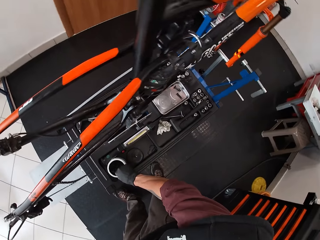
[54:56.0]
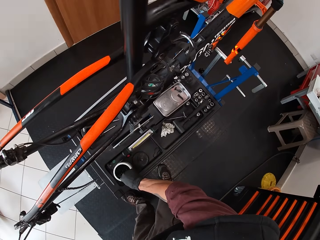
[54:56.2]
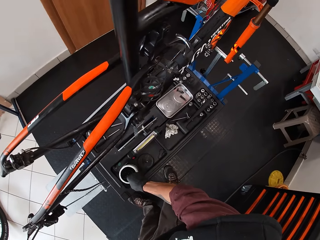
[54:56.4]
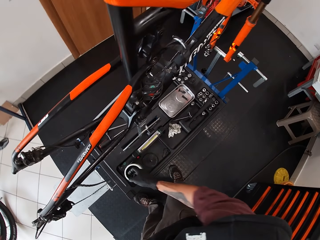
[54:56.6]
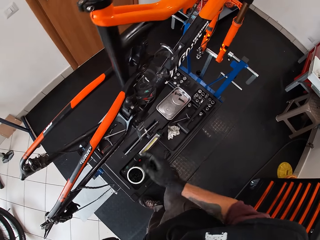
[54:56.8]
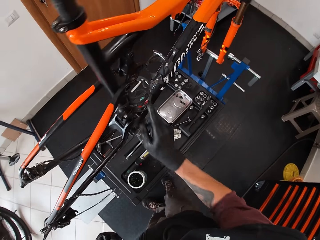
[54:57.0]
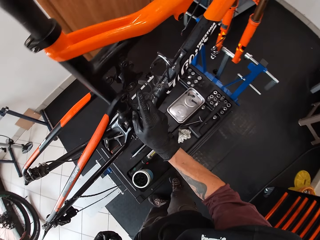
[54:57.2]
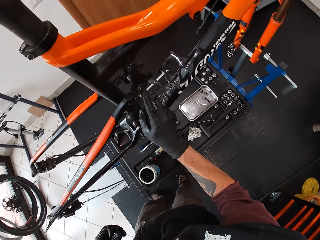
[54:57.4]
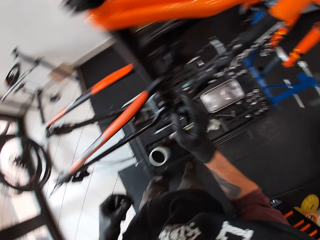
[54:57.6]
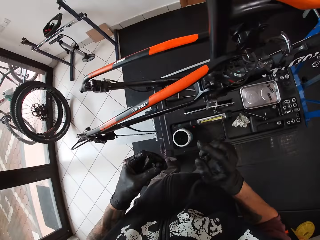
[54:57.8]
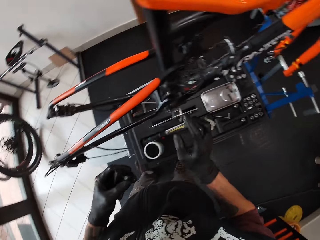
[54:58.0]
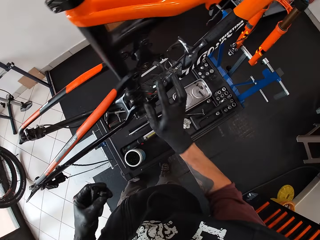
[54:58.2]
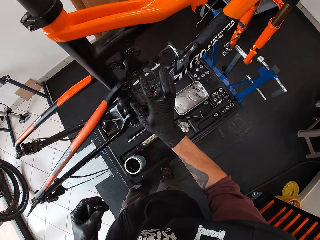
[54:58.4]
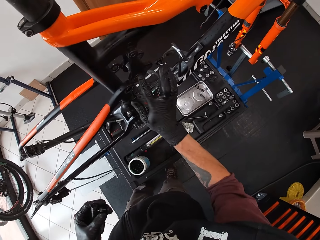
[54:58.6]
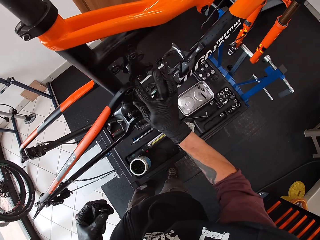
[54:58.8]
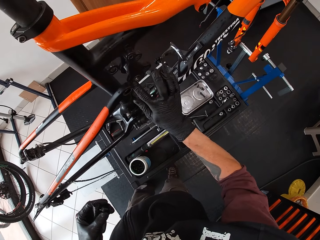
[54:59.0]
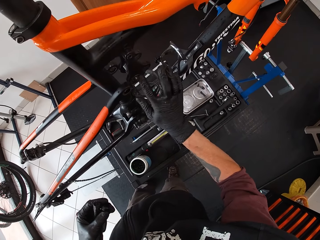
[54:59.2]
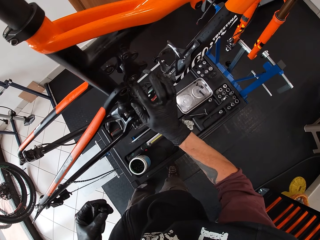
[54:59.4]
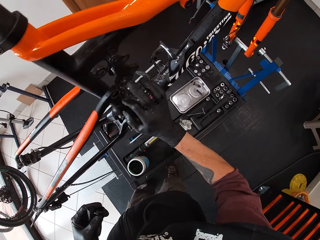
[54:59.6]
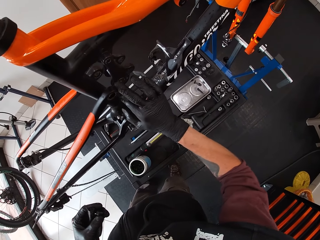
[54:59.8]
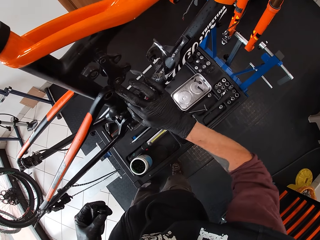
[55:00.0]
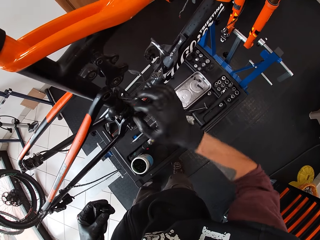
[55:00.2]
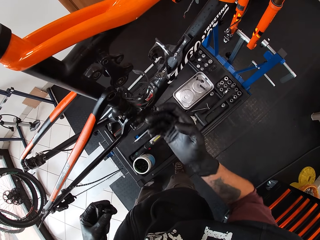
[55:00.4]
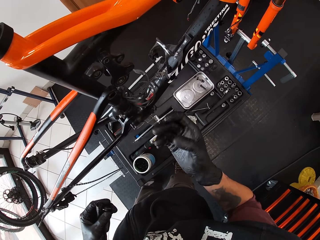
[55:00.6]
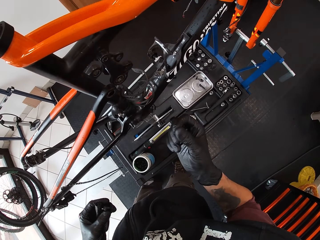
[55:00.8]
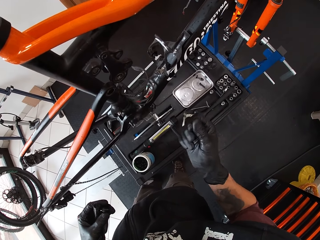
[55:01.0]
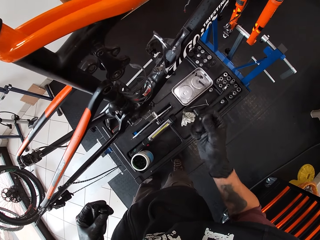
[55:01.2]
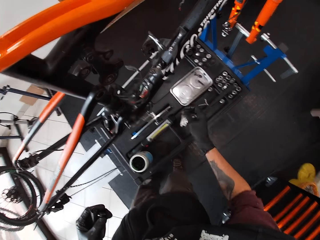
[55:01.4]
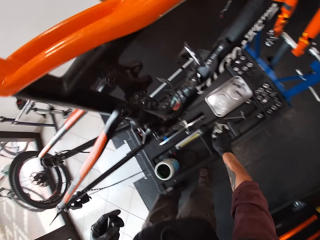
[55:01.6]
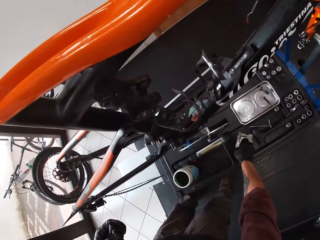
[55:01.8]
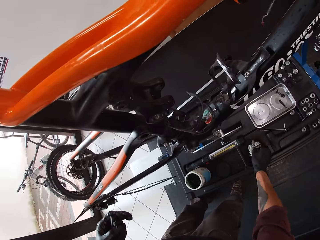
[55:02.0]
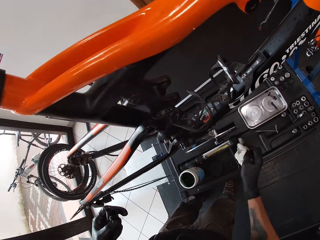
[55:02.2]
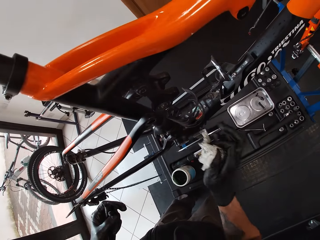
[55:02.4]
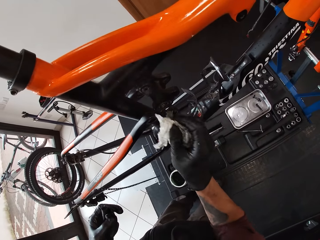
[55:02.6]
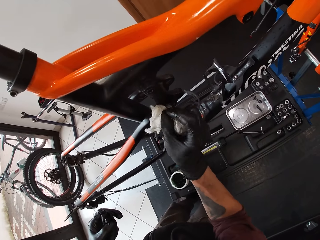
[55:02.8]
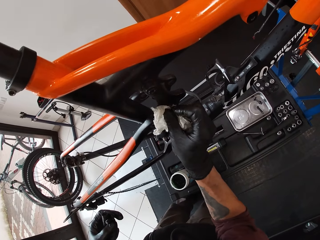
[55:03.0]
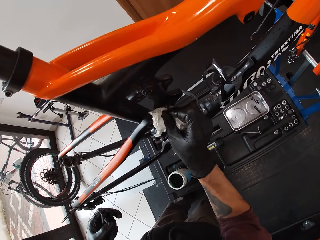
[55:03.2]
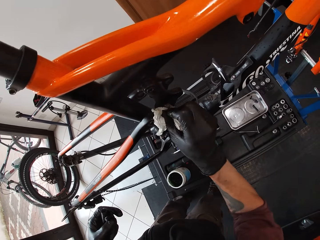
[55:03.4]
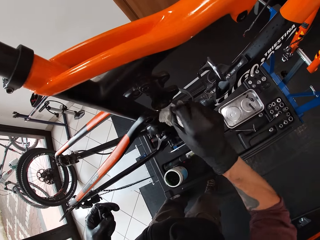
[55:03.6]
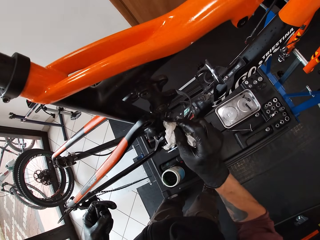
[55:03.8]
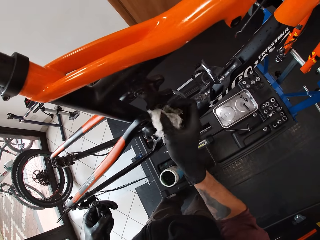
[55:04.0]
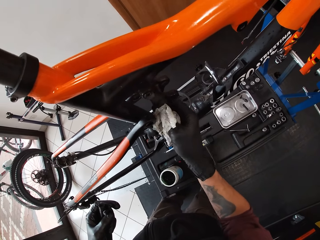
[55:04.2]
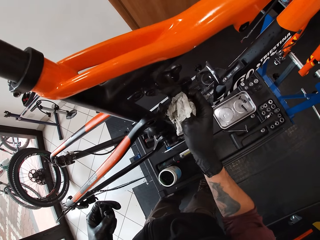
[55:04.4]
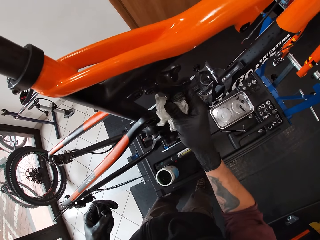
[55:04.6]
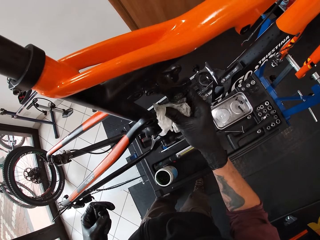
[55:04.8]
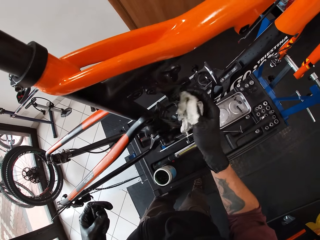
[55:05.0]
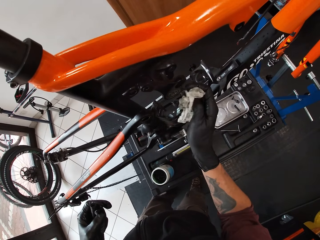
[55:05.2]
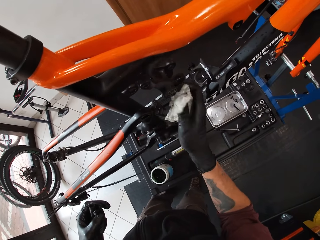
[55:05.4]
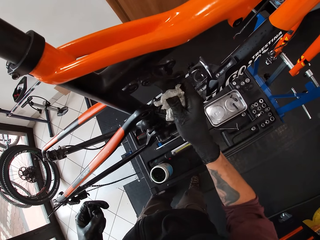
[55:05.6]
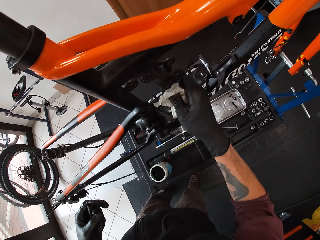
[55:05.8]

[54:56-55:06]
The camera wearer drops the lubricant container on the bicycle stand. He moves the grease tin. He takes lubricant from the lubricant container with his right hand, with a finger. He applies the lubricant on his right index on the chain ring. He rubs his right fingers. He applies grease in the bicycle part. He picks up the paper on the bicycle repair stand with his right hand. He cleans the chainring with the paper in his right hand.

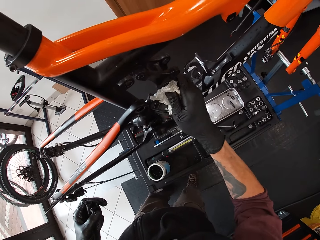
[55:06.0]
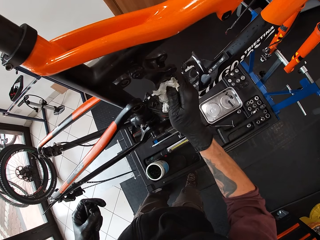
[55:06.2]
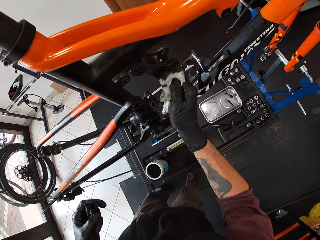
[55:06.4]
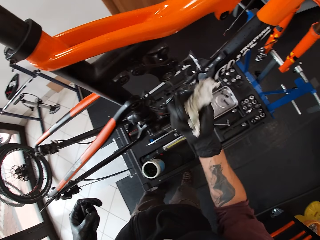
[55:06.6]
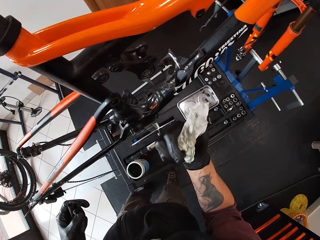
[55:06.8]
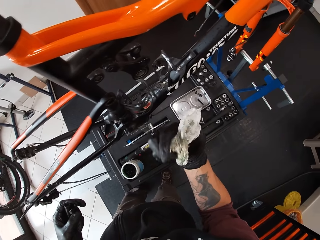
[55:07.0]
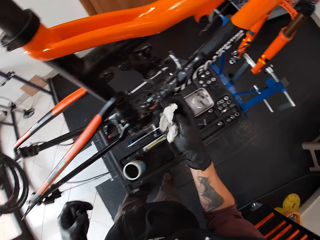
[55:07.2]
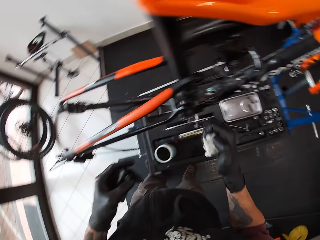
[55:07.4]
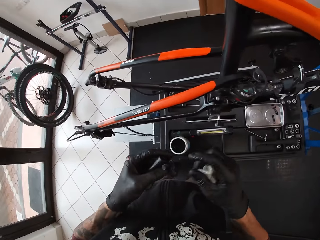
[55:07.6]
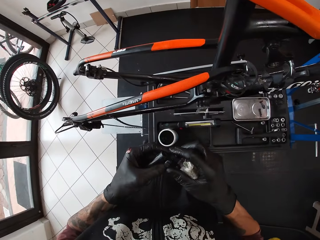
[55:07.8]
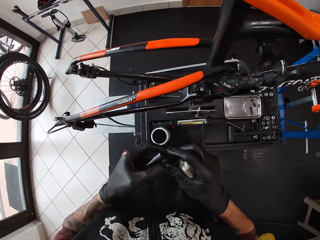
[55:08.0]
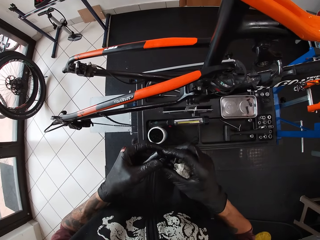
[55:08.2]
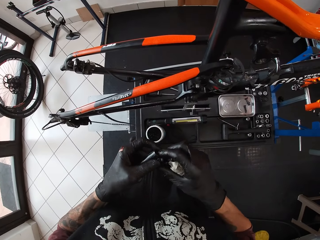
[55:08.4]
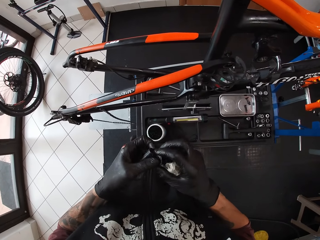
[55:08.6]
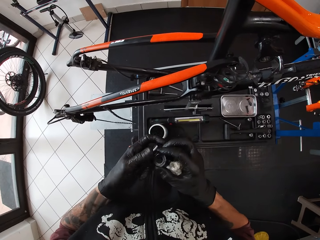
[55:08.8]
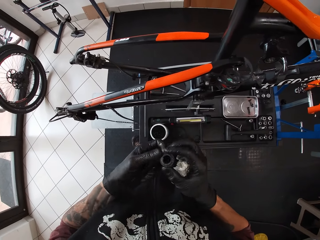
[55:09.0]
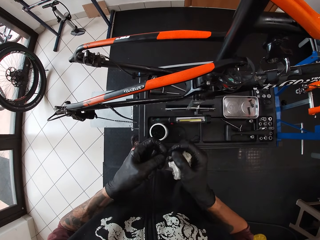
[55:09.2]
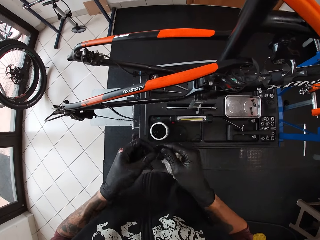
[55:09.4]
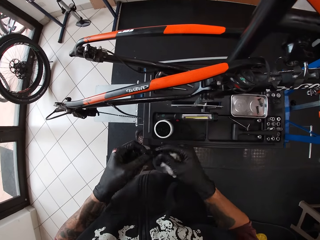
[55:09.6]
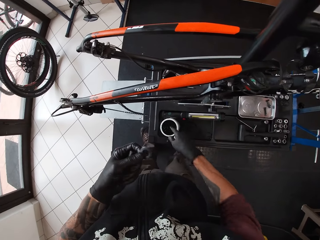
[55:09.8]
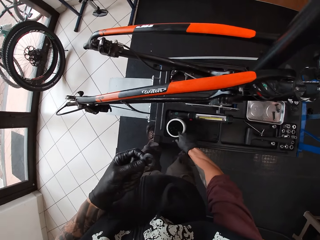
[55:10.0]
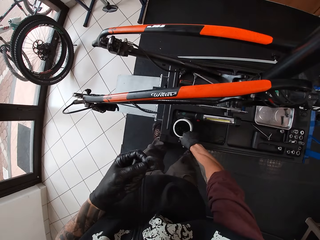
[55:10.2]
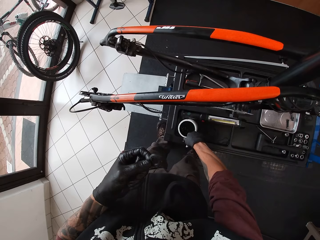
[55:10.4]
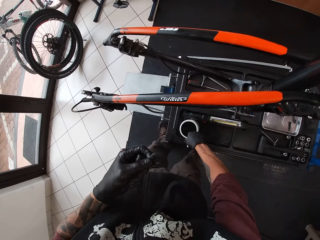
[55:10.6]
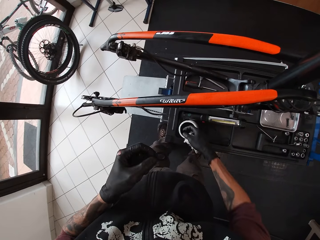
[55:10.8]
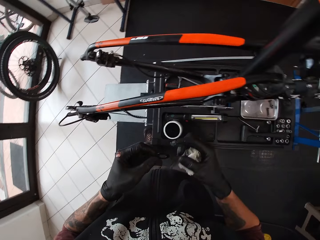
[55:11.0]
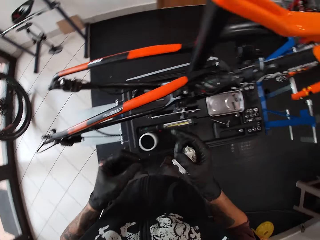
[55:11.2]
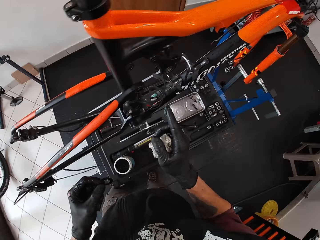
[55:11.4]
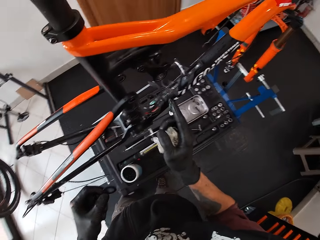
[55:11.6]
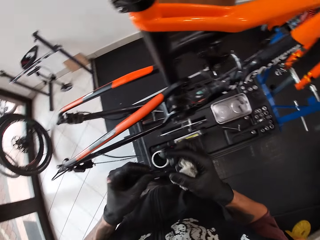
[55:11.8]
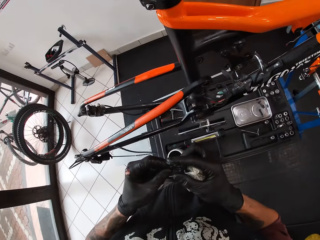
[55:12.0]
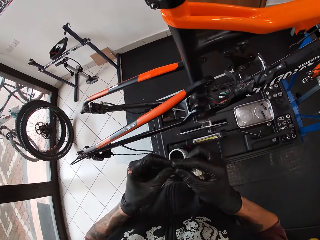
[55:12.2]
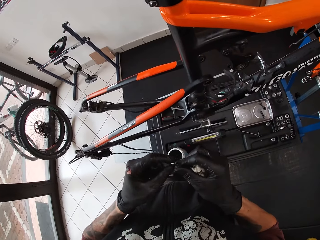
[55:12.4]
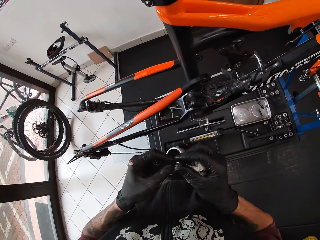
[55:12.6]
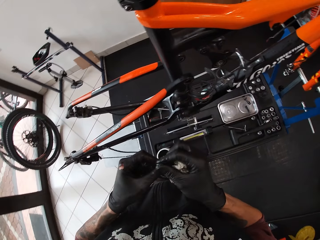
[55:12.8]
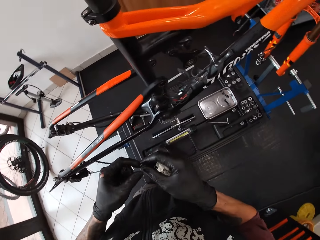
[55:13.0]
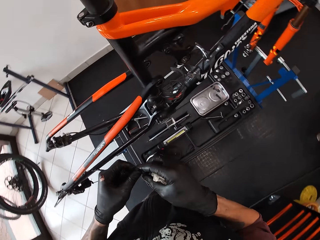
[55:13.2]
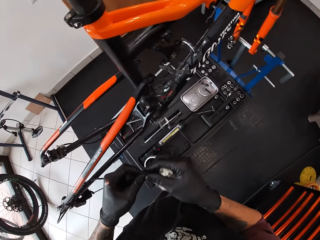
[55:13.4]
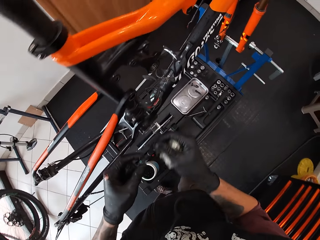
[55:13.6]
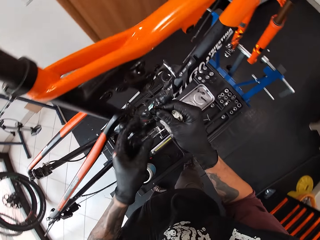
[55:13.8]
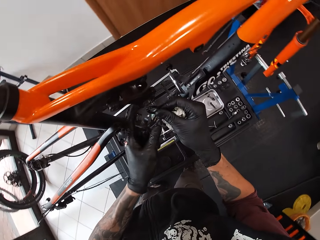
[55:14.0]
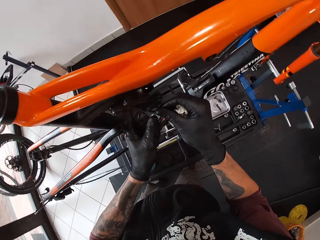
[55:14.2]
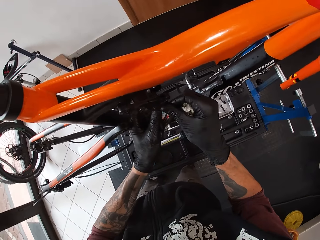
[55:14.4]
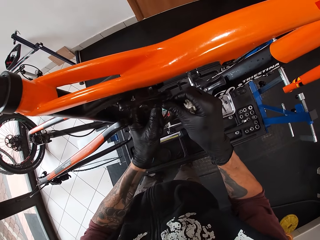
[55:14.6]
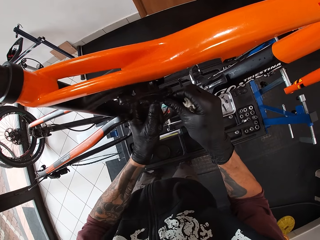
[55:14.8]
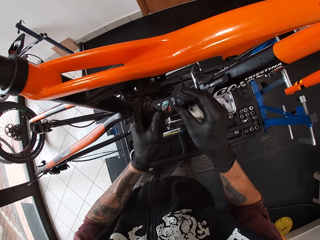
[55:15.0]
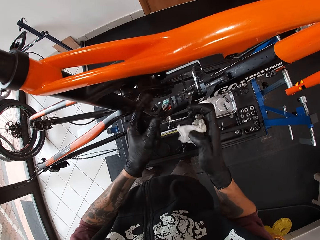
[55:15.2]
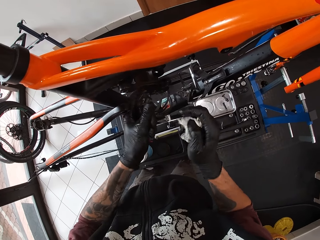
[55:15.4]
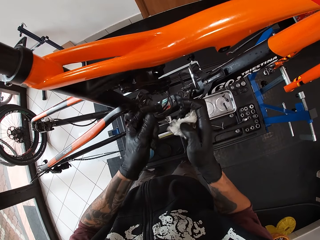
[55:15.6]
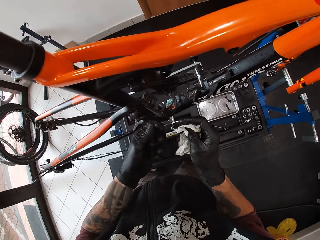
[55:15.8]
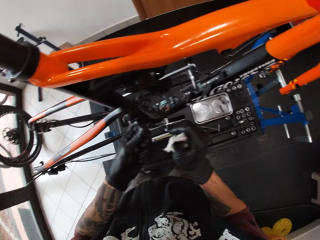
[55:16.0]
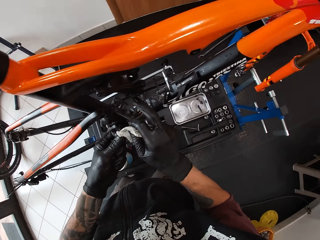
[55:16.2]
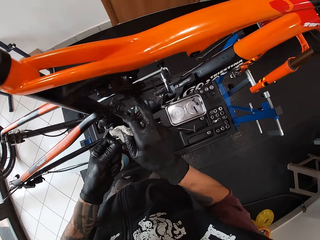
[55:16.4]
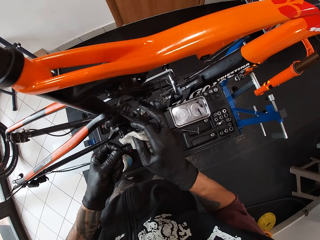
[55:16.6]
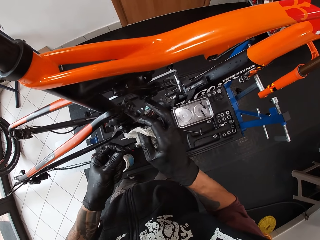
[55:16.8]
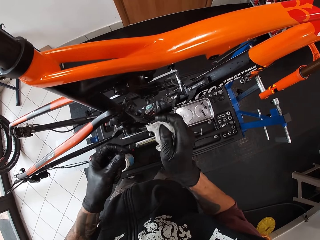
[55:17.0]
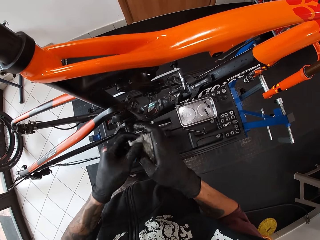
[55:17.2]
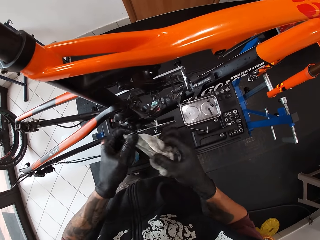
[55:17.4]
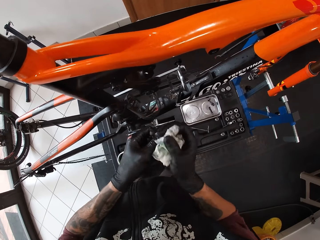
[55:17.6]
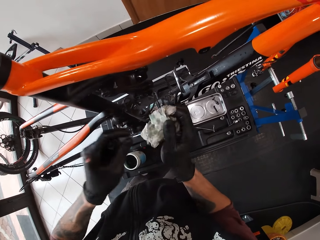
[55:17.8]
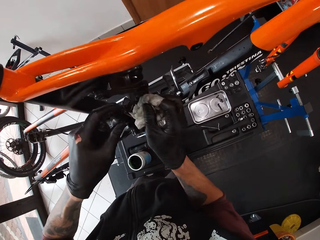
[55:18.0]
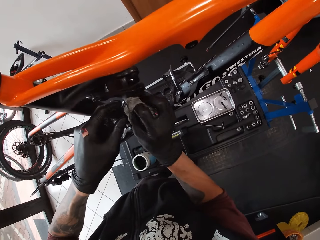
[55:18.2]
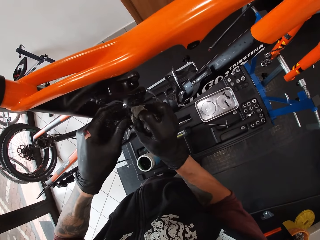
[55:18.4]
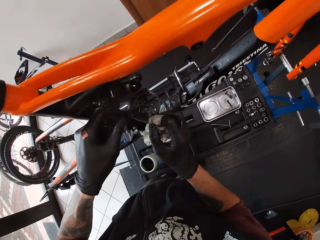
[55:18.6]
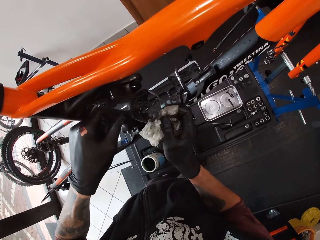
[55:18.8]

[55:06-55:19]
The camera wearer wipes the bicycle with the tissue paper. He looks at the tissue paper. He exchanges bicycle parts in his hands. He takes lubricant from the lubricant container with his right hand, with a finger. He applies the lubricant on the metal ring in his left hand. He attaches the metal ring on the chain ring with his right hand. He touches the part with a finger. He removes the metal ring from the chain ring of the bicycle with the paper in his right hand.
